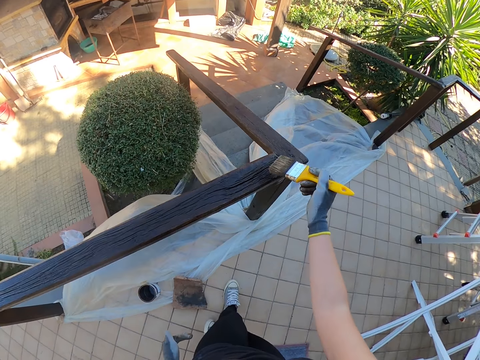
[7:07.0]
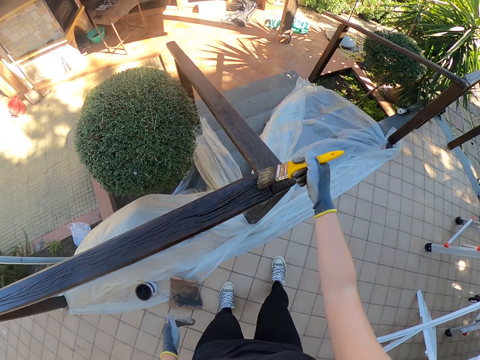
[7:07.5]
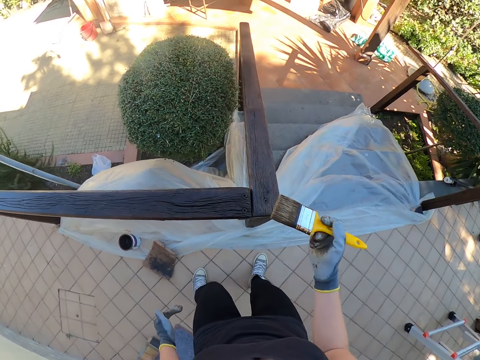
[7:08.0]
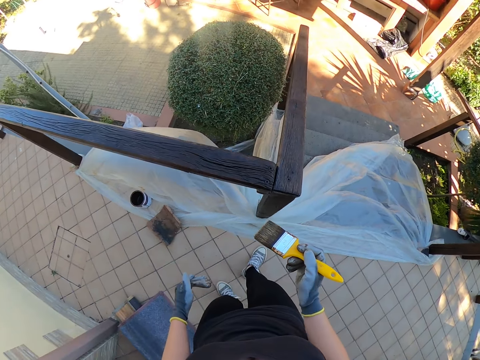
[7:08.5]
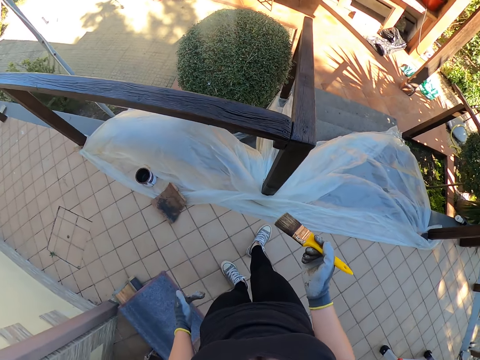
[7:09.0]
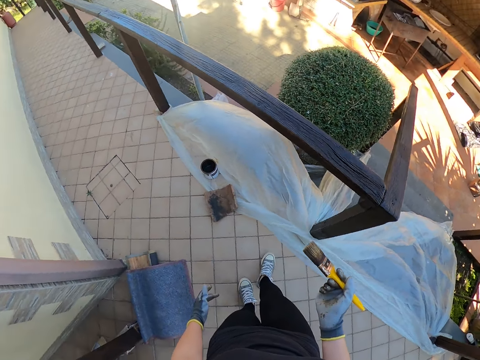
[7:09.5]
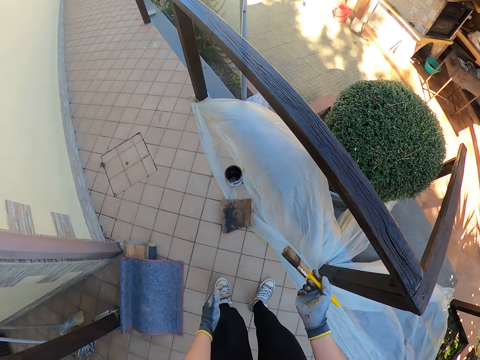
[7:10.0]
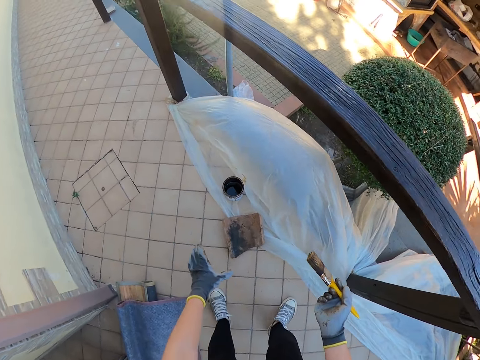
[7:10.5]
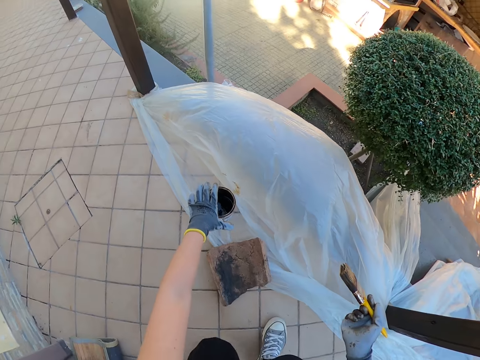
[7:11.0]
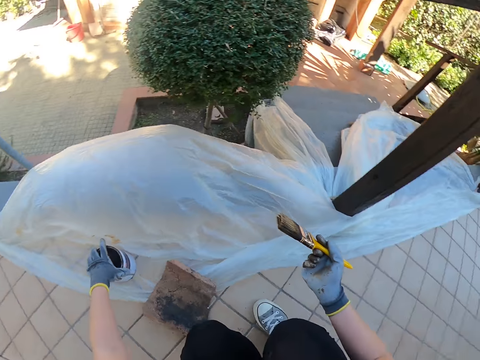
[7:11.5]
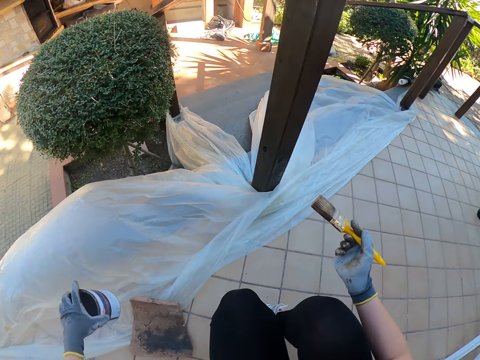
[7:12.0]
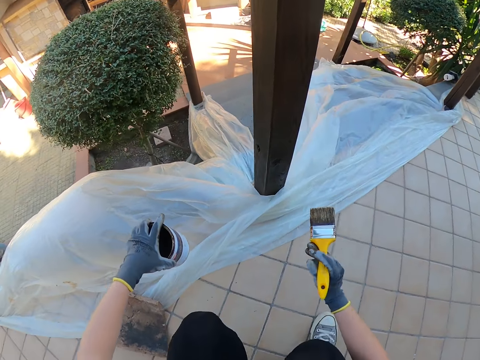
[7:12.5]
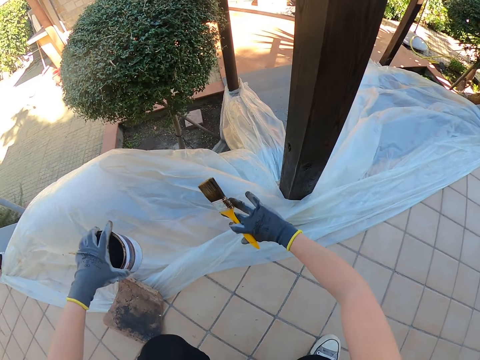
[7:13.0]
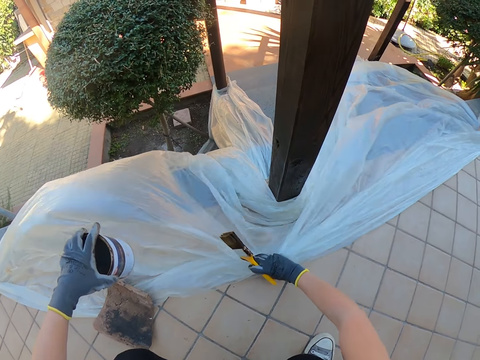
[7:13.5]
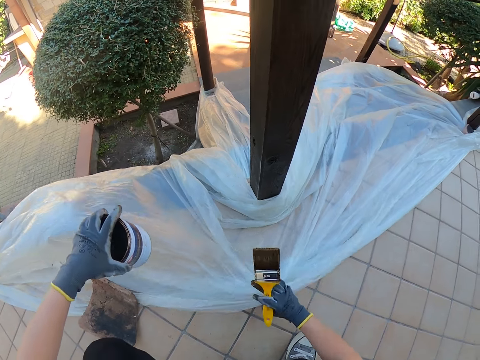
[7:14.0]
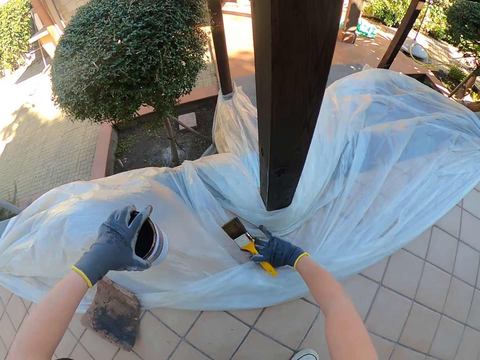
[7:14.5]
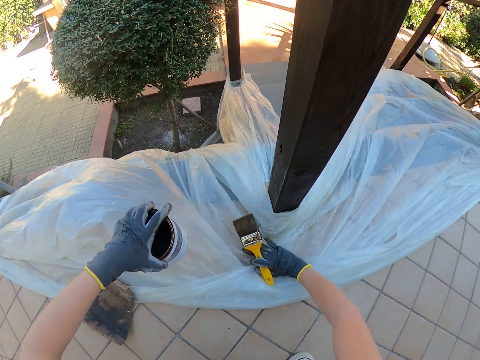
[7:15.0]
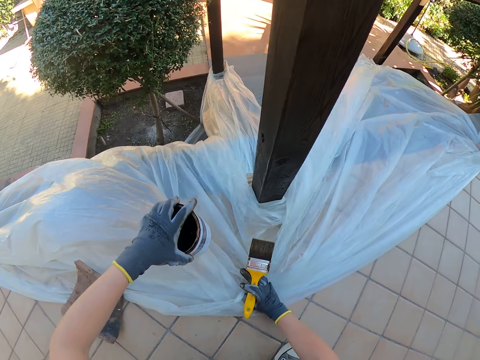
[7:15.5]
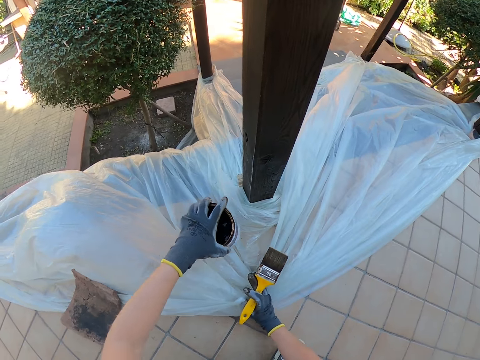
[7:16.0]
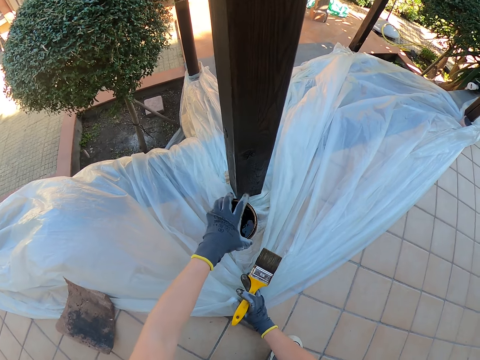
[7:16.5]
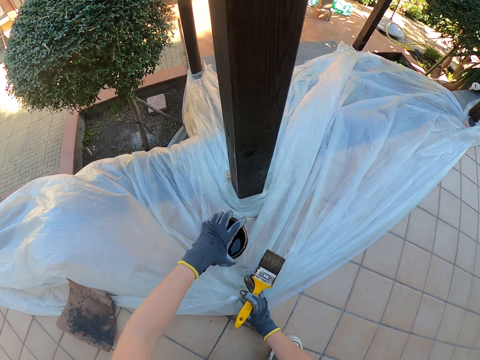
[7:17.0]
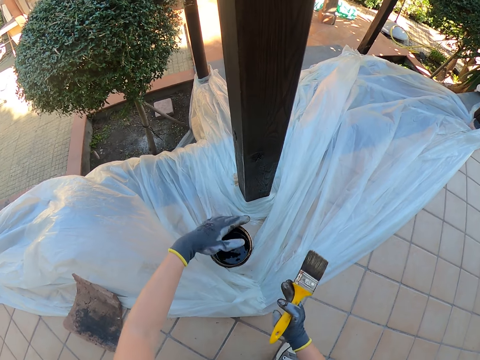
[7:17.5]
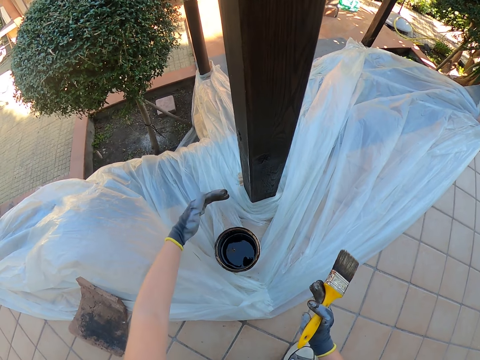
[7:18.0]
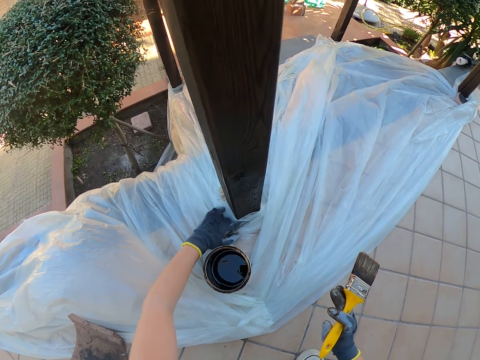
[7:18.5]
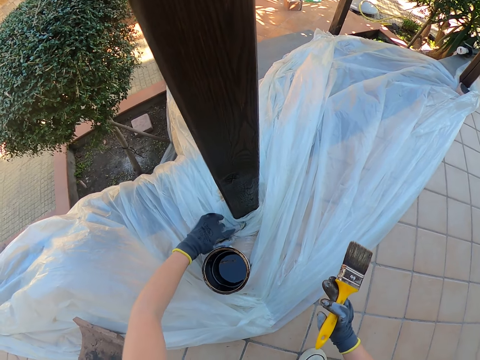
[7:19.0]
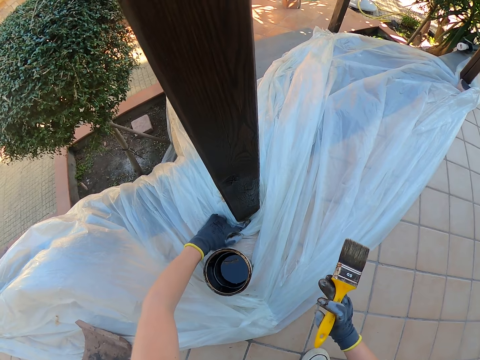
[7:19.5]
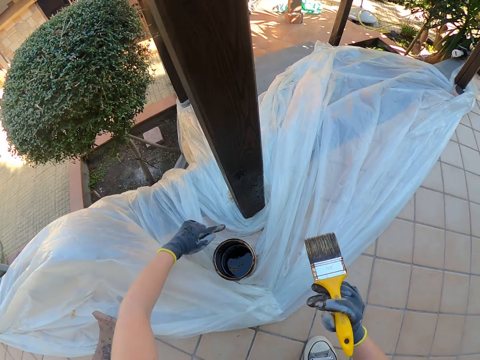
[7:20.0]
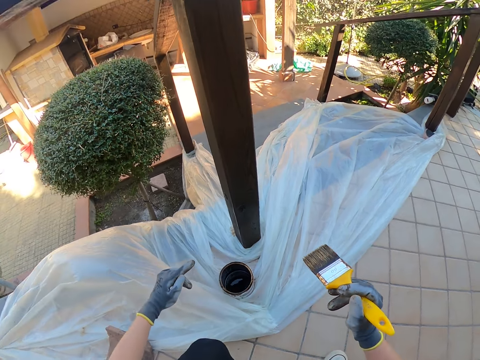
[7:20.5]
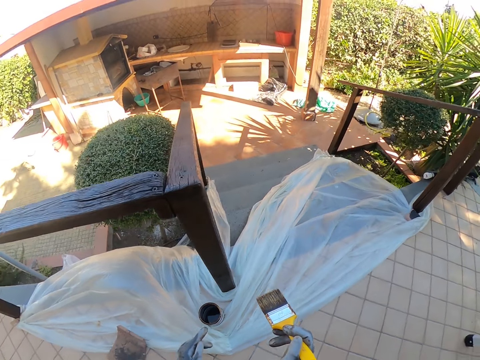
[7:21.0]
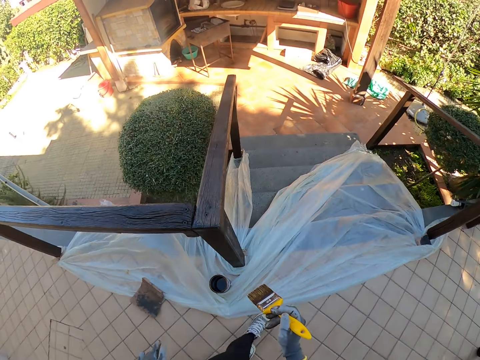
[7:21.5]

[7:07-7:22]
The camera wearer stops painting and looks around. He bends downwards and squats. He picks up the can of paint with his left hand. He turns around and moves around. He pulls the nylon paper. He adjusts the nylon with his right hand. He drops the can of paint on the nylon close to the exterior wooden railings with his left hand. He adjusts the nylon with his left hand. He stands up.

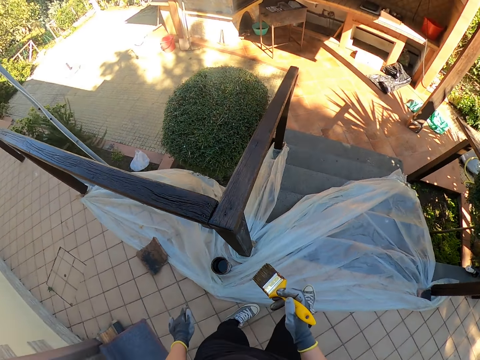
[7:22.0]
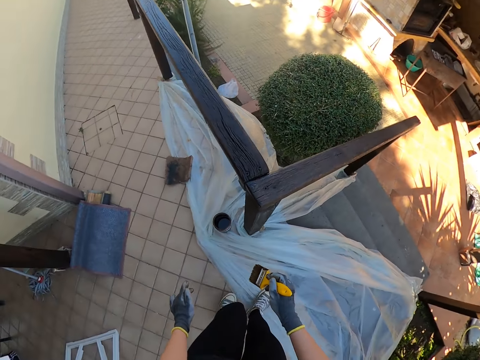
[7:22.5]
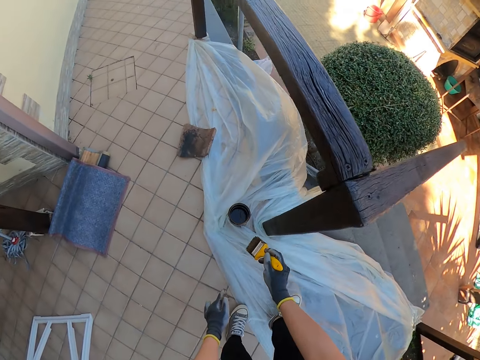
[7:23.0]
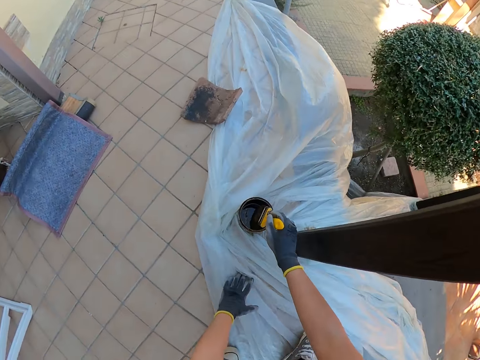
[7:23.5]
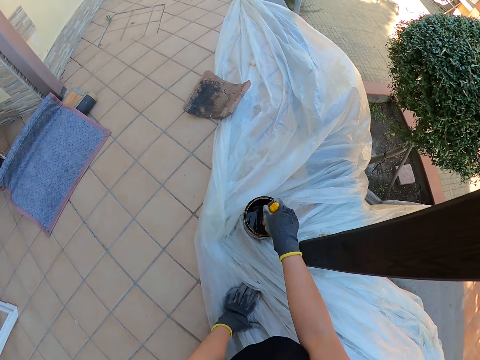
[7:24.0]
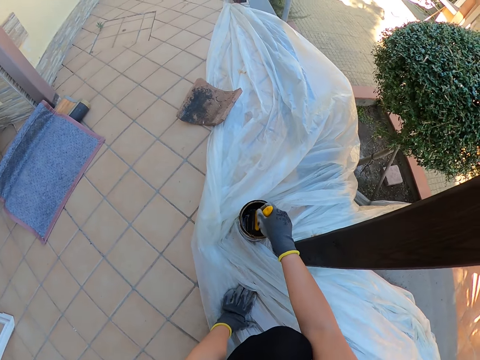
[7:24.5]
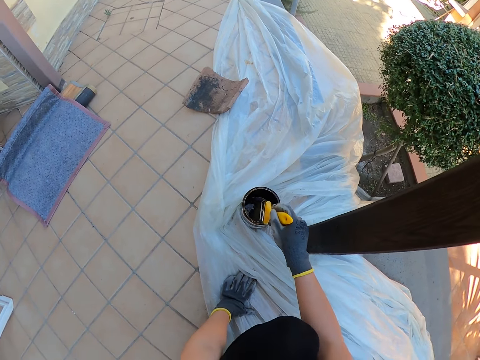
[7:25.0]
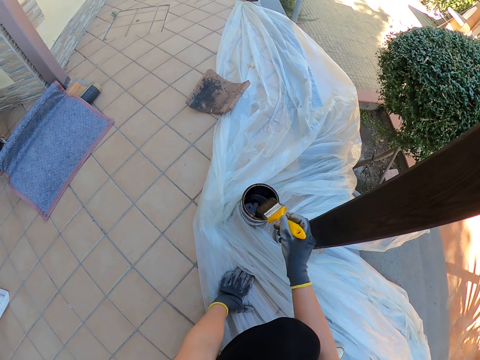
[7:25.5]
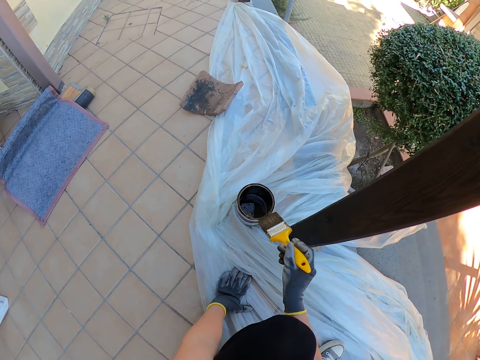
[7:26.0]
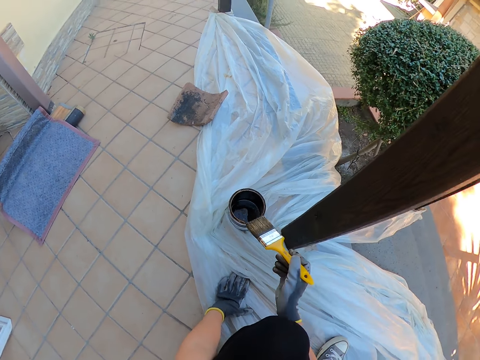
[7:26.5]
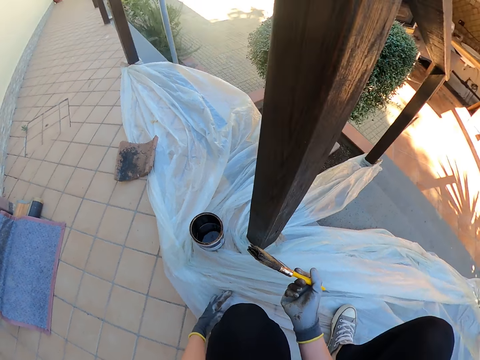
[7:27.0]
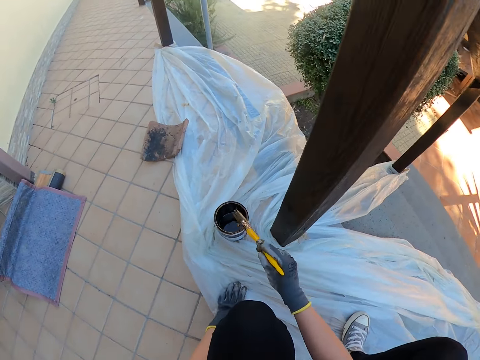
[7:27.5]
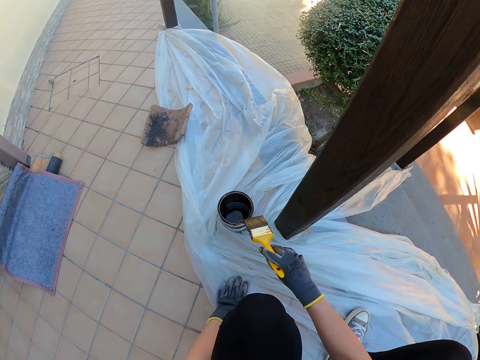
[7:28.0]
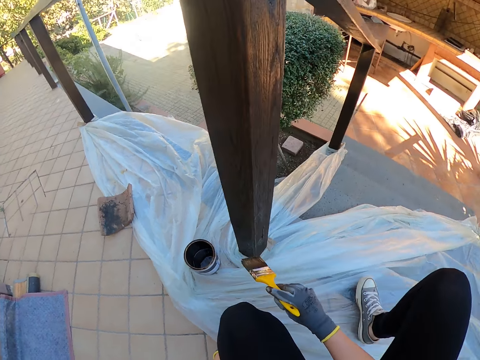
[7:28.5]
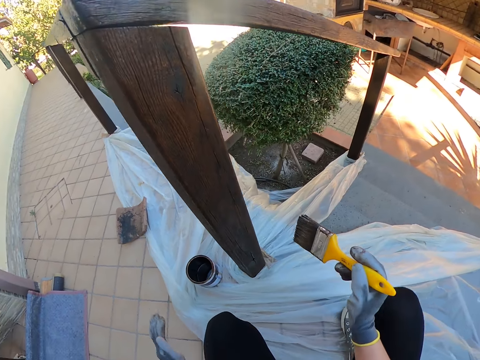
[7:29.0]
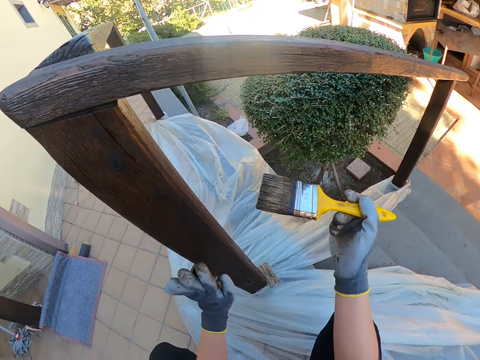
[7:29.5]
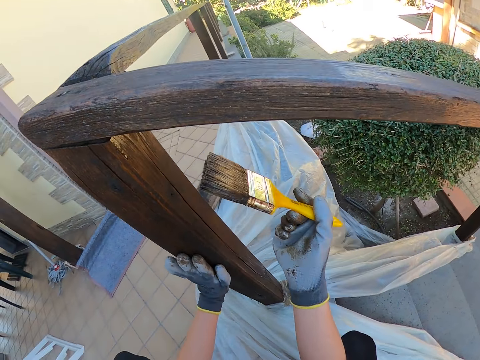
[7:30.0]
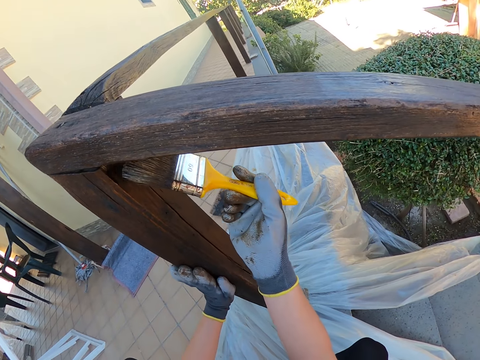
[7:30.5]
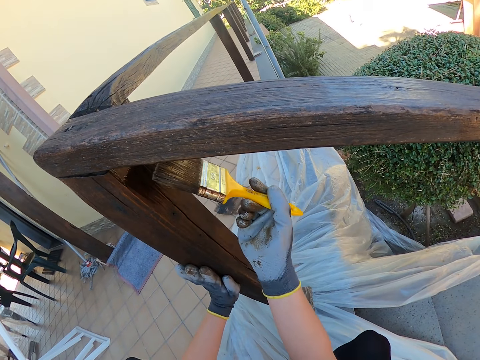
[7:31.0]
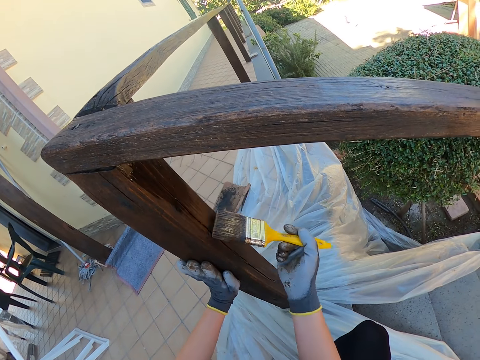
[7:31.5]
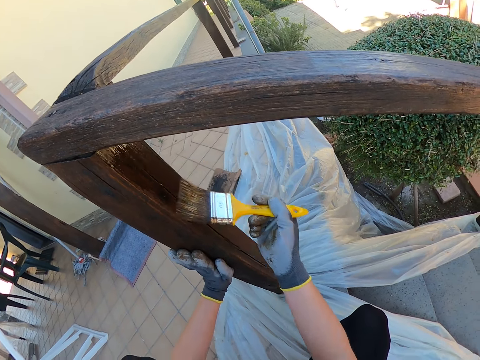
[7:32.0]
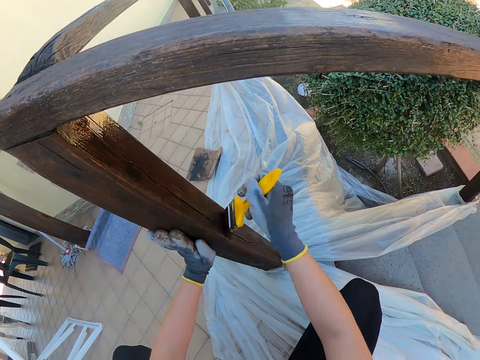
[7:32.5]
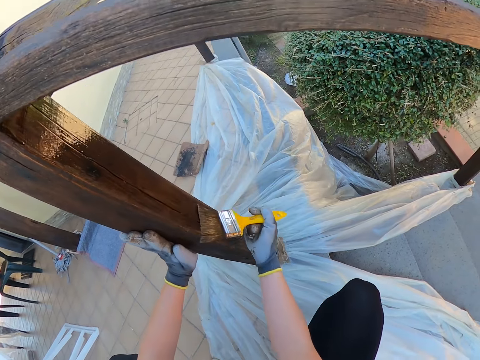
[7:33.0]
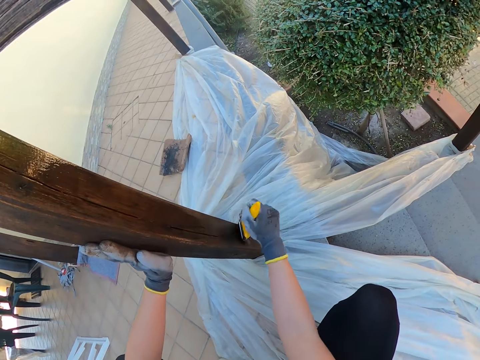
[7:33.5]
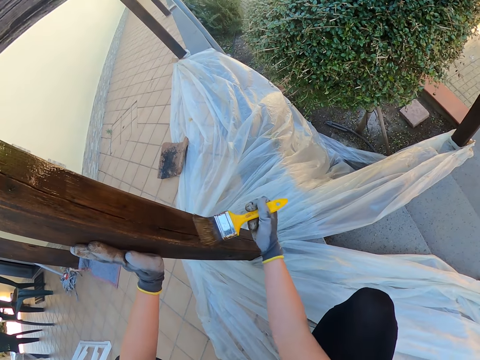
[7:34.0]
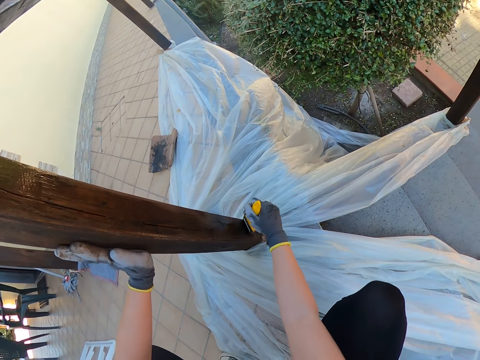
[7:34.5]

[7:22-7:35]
The camera wearer moves around and bends downwards. He dips the paint brush in the paint can. He drains the paint on the brush by the side of the paint can. He turns around. He removes the excess paint. He turns around. He places his left hand on the wooden guard rail. He paints the wooden guard rail.
